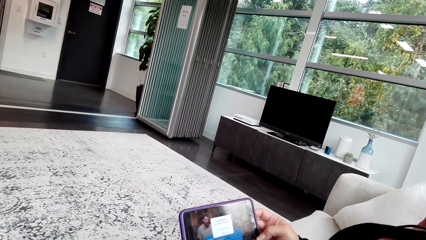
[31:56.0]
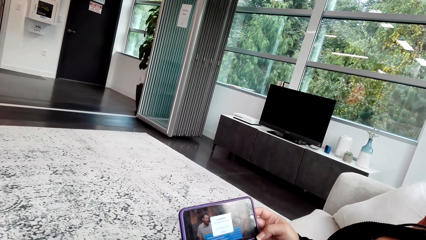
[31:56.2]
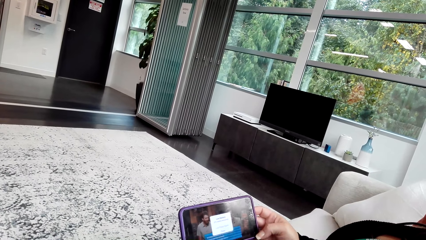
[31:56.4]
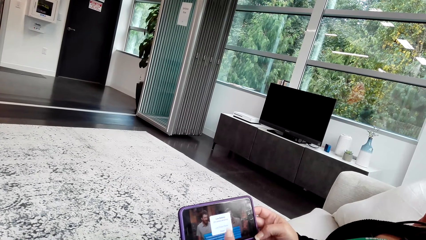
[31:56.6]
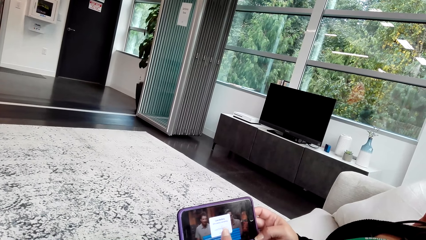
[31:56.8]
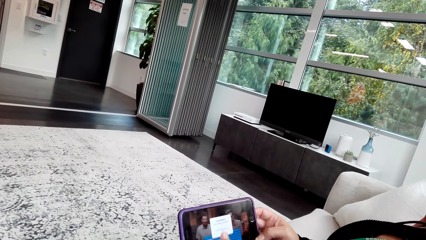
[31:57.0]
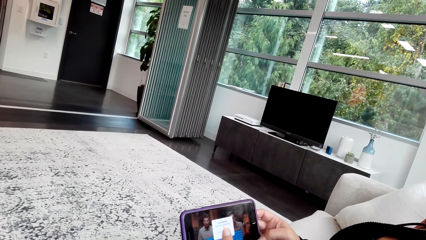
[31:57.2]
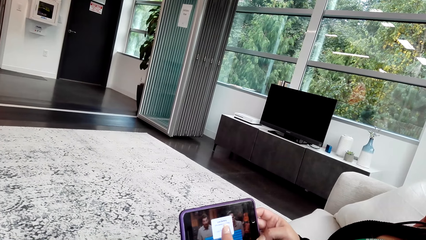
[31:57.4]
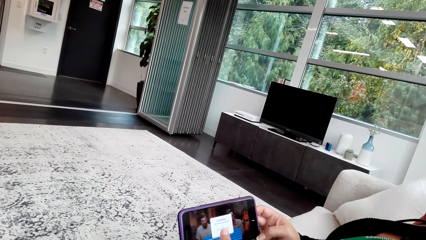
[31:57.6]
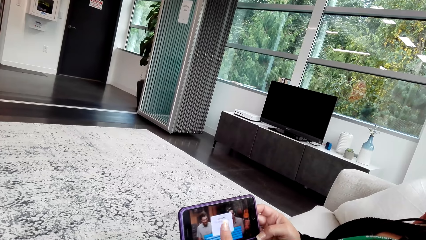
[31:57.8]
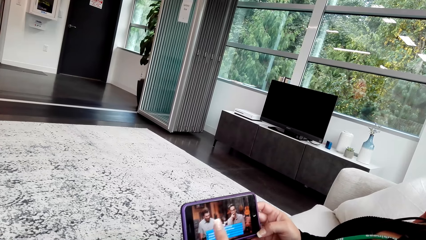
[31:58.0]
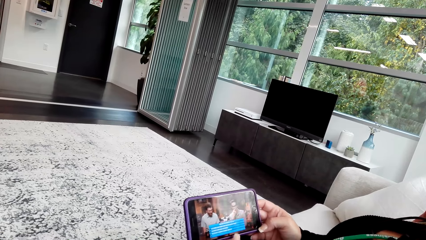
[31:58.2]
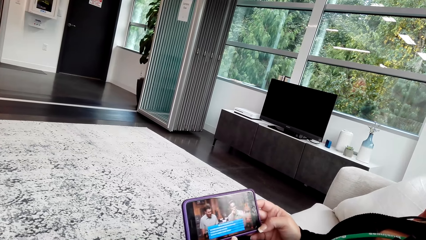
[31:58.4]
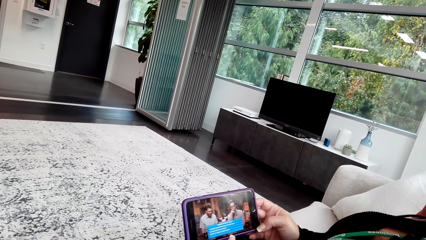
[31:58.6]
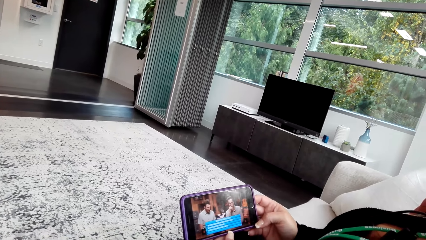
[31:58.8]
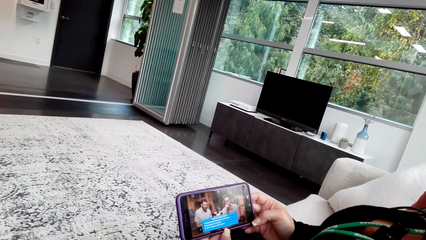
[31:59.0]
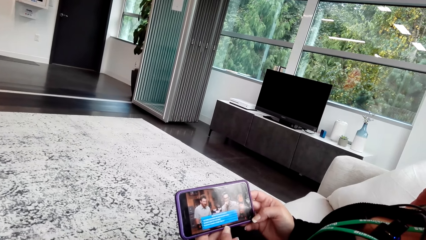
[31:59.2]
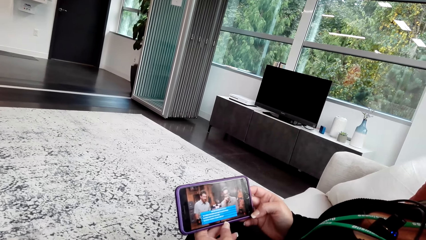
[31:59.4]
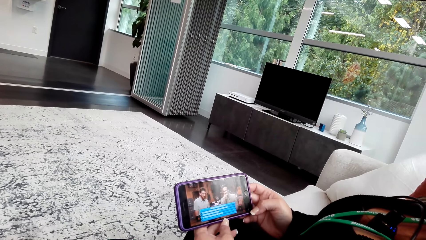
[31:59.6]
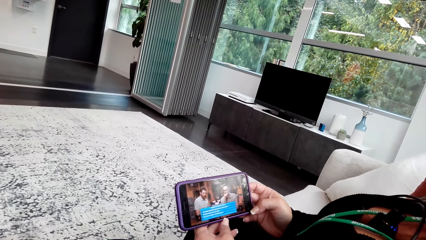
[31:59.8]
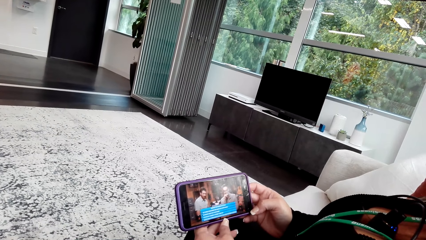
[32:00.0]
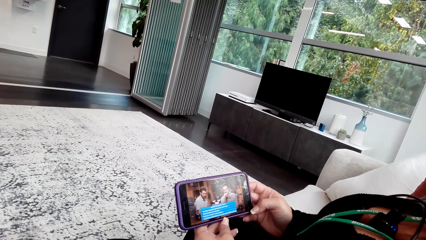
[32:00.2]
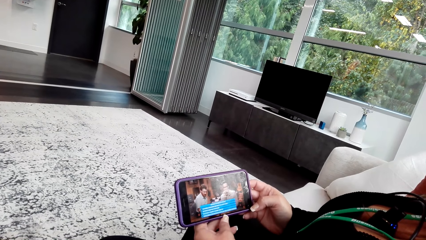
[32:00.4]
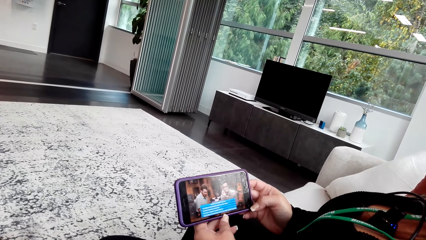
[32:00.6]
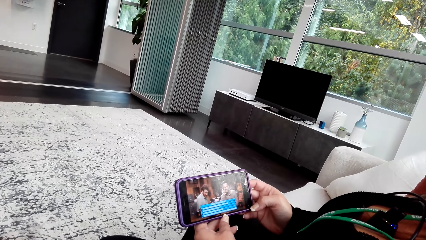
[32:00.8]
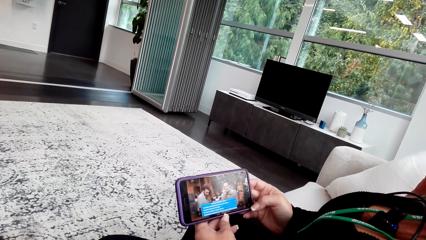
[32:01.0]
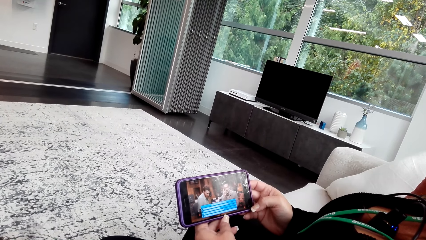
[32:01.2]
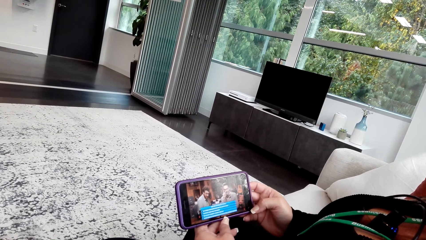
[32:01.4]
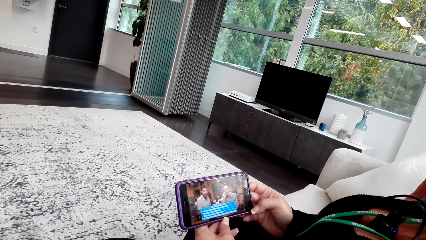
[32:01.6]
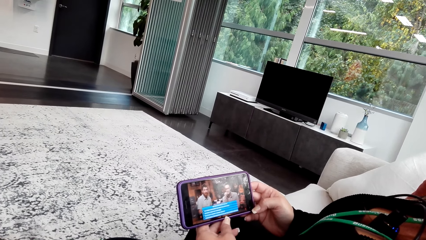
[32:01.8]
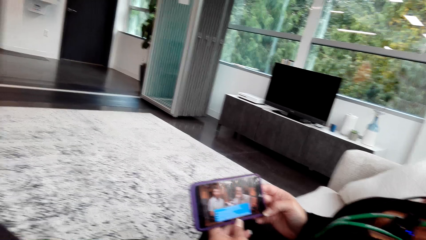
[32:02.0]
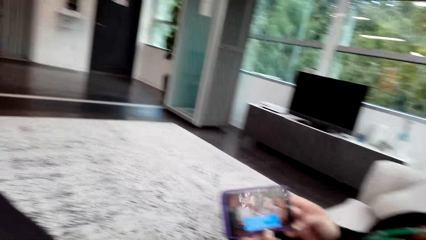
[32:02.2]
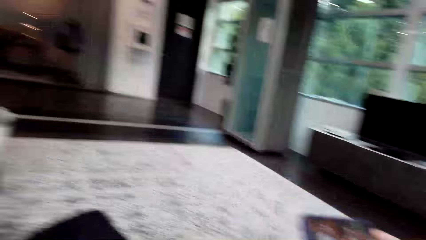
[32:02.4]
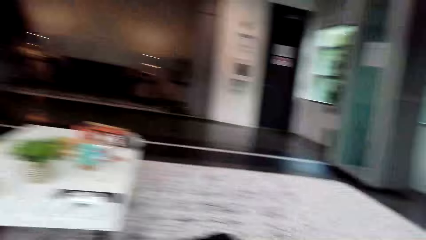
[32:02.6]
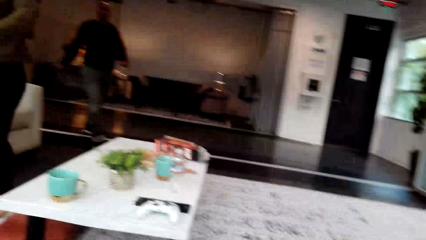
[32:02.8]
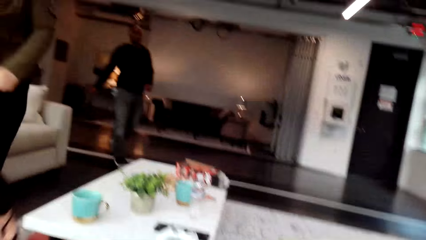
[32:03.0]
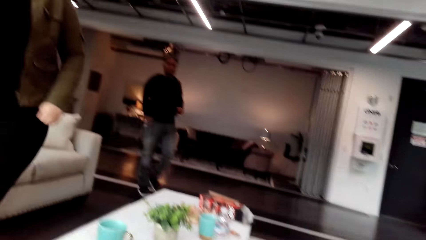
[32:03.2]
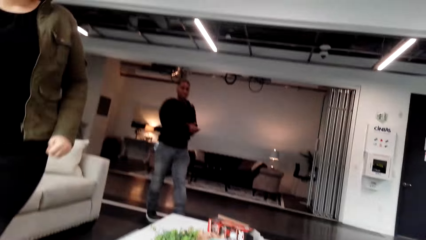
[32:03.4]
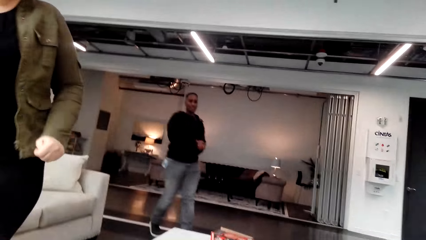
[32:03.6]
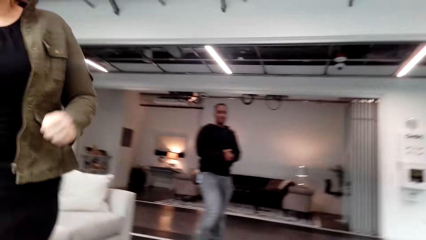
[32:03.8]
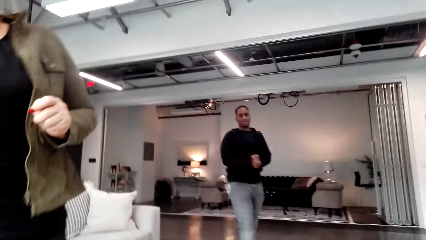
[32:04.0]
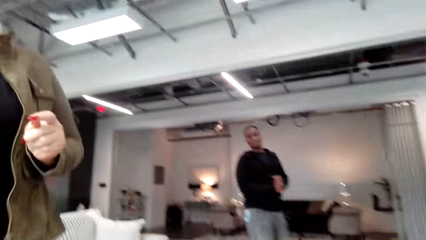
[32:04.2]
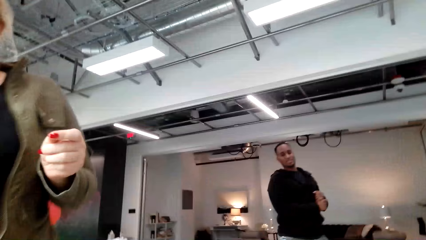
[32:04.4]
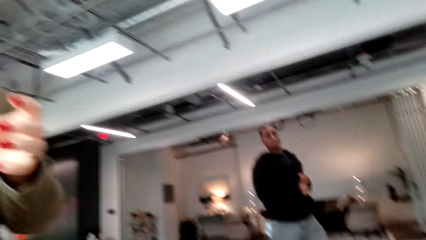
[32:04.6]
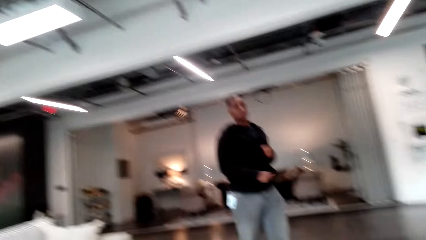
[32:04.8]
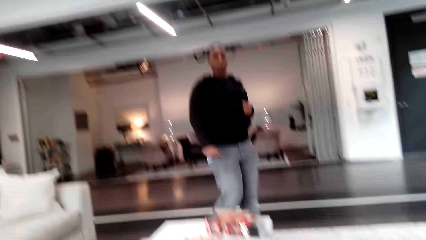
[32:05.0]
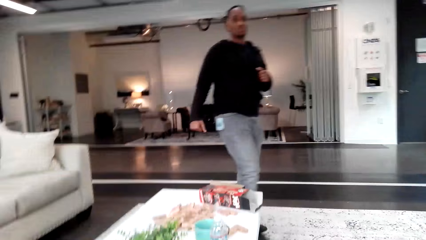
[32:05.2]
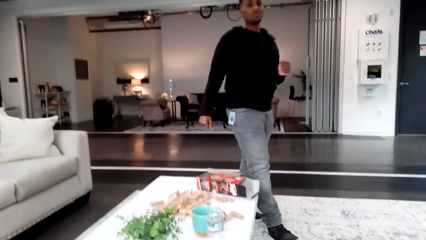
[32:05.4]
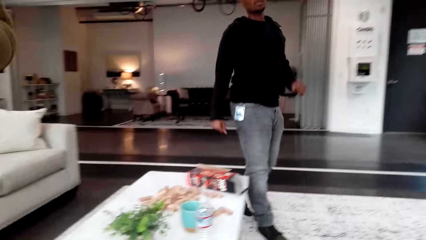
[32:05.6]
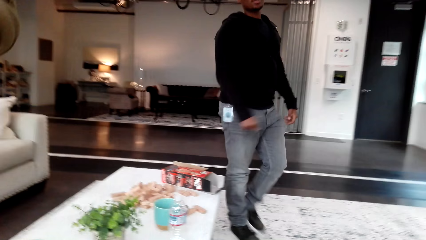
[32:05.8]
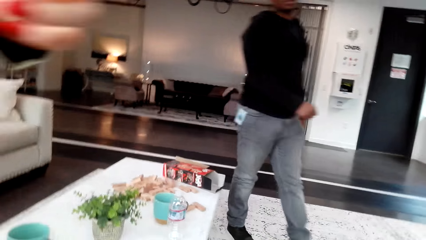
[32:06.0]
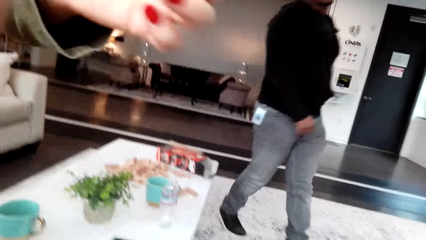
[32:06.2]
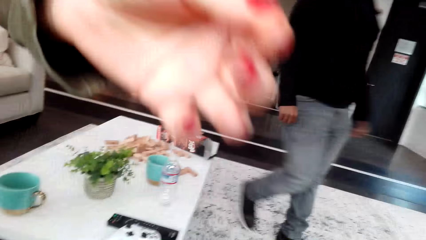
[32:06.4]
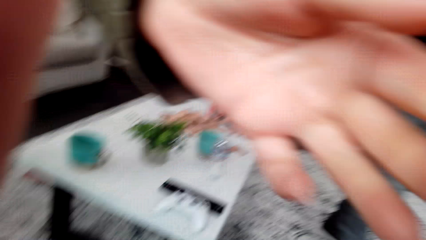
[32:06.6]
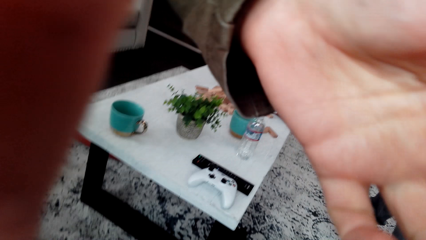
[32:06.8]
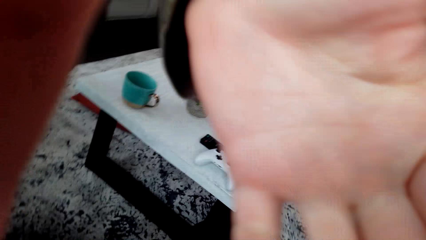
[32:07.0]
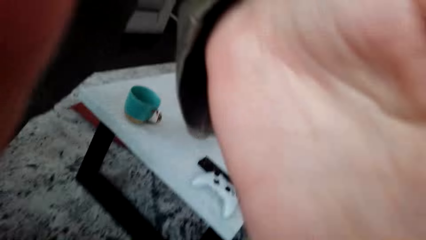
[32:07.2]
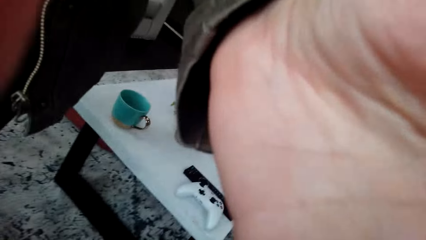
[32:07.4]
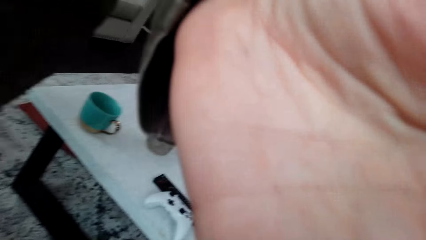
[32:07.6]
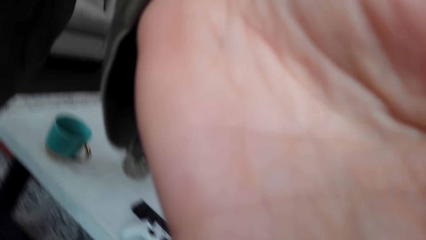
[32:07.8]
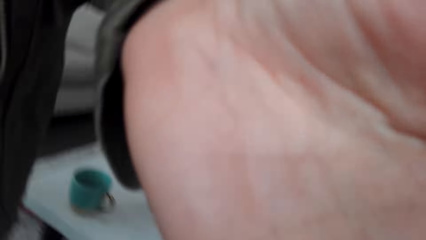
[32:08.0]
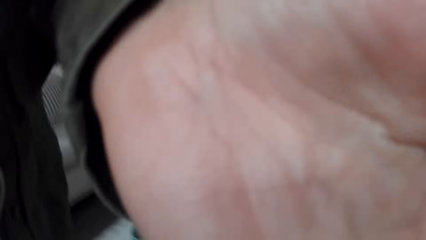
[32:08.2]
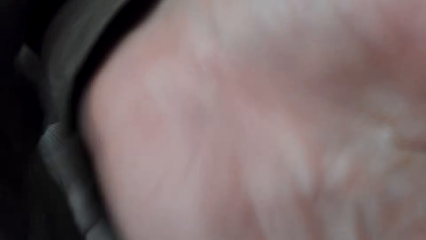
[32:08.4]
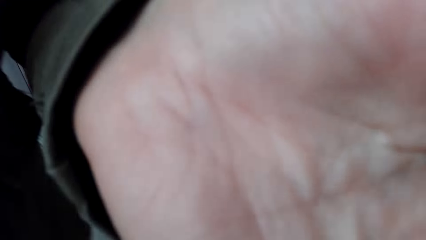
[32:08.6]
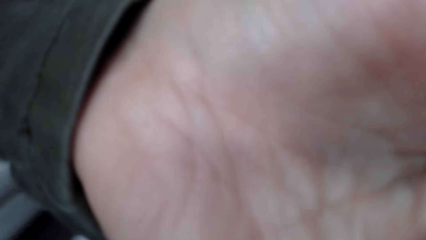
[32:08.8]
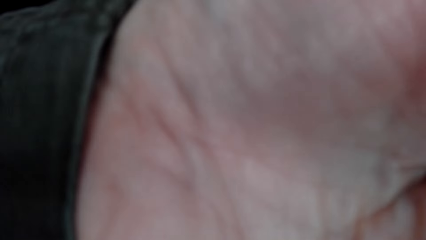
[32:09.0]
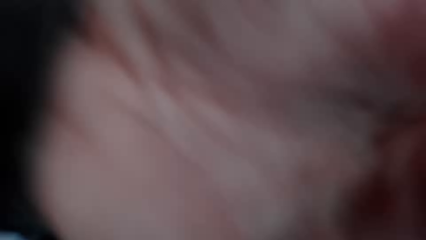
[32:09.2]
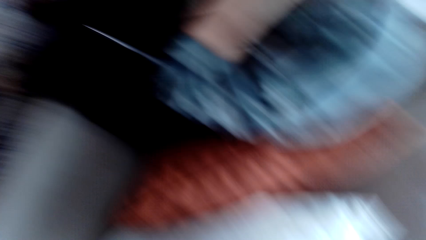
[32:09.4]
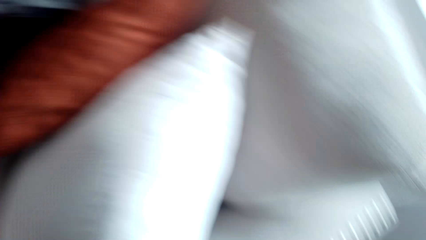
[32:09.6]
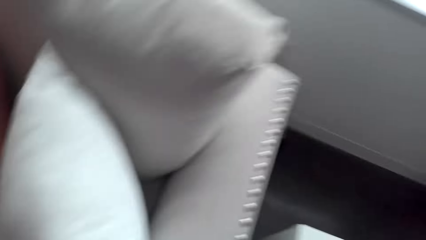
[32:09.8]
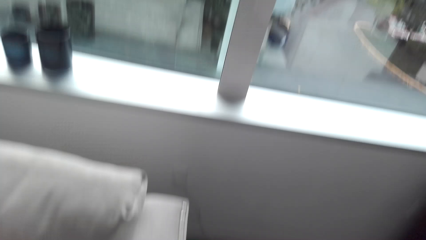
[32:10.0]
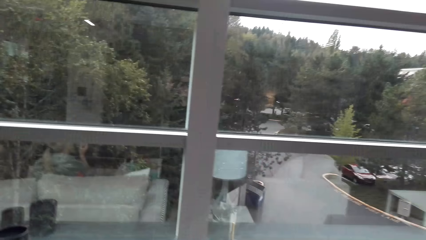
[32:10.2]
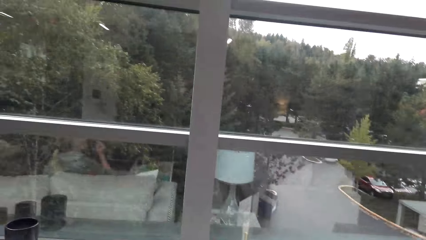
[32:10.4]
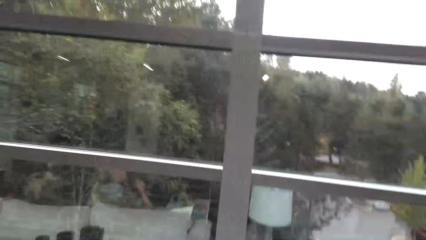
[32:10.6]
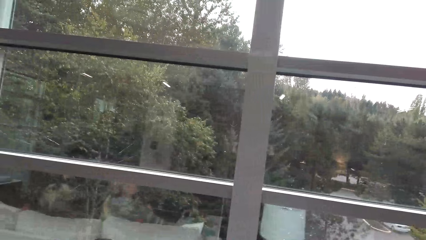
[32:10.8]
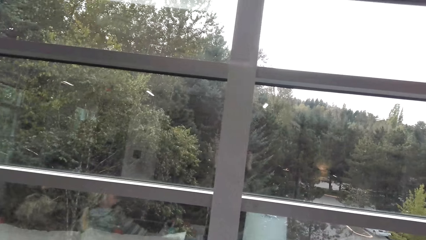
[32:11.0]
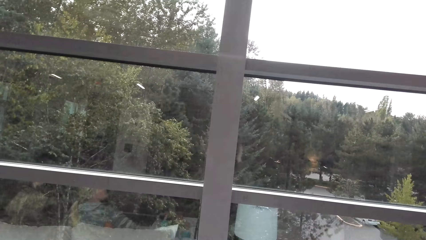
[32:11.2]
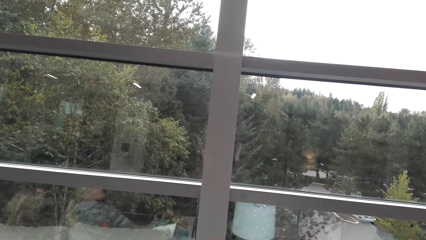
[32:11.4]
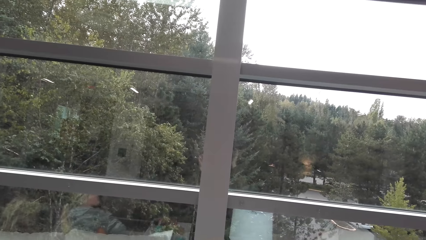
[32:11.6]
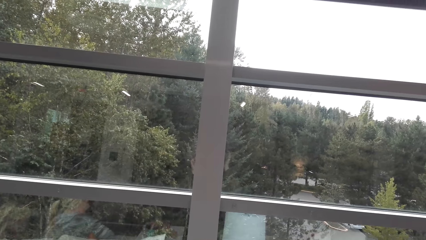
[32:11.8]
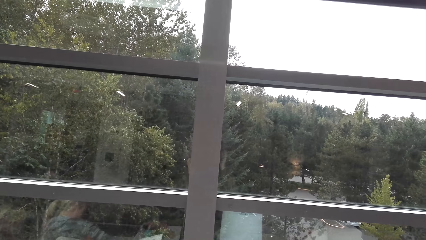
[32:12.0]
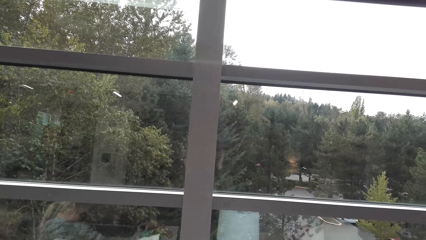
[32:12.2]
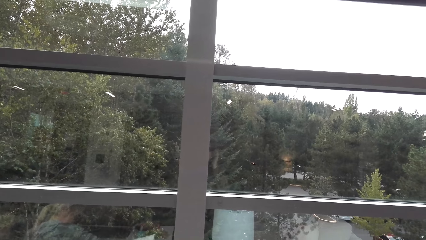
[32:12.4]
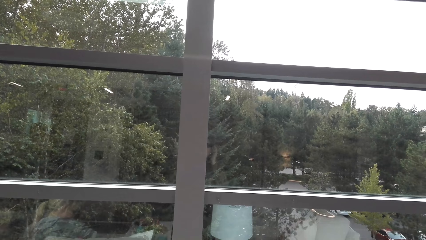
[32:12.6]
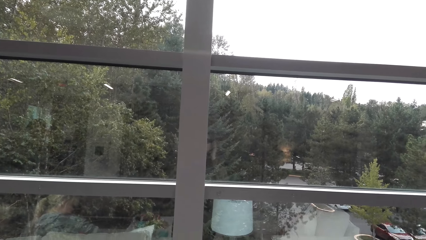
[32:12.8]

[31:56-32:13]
A woman taps her phone with a finger. The camera wearer looks around. A man approaches the camera wearer. Another woman removes the pogocam from the camera wearer.
